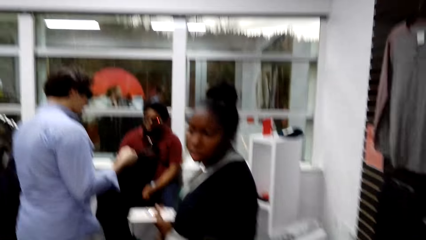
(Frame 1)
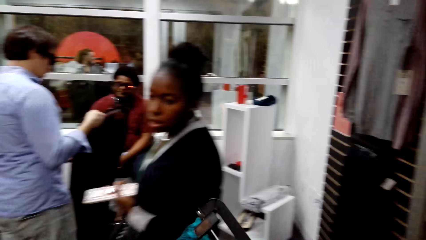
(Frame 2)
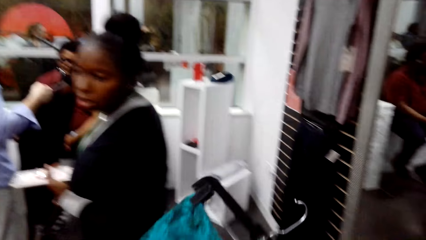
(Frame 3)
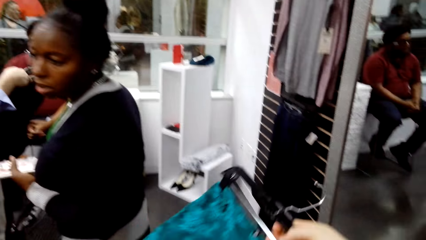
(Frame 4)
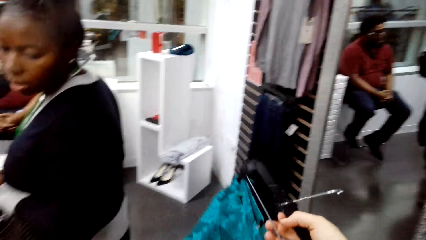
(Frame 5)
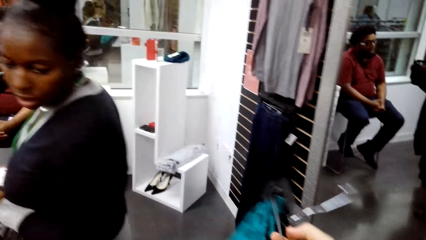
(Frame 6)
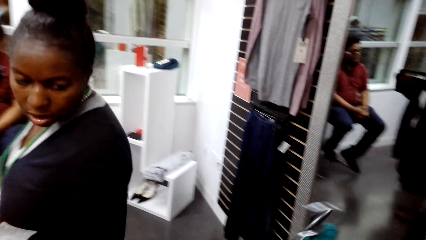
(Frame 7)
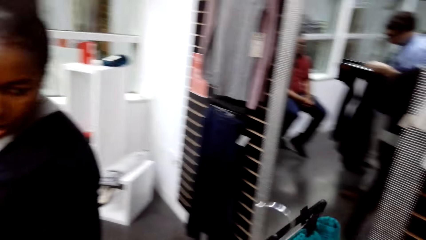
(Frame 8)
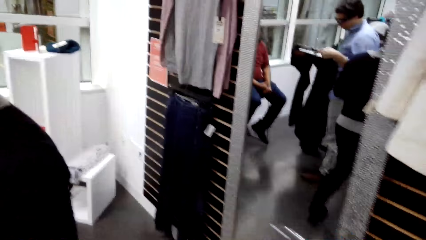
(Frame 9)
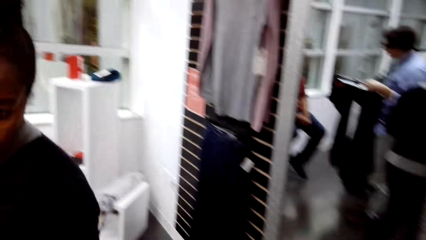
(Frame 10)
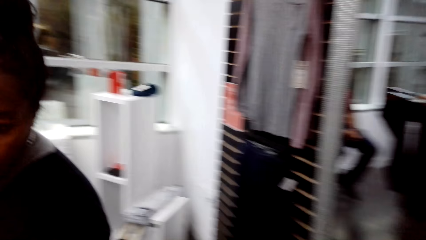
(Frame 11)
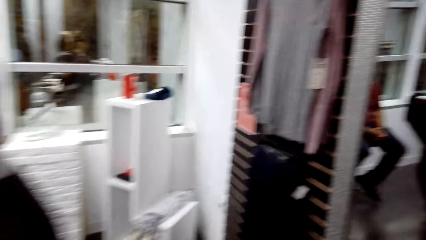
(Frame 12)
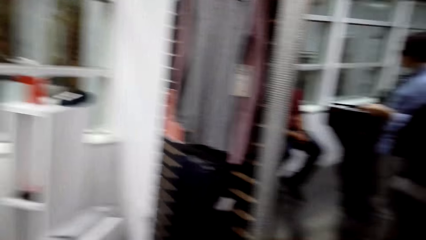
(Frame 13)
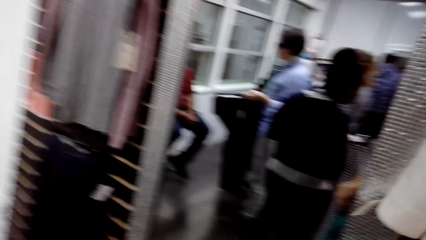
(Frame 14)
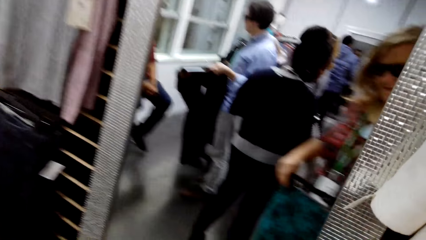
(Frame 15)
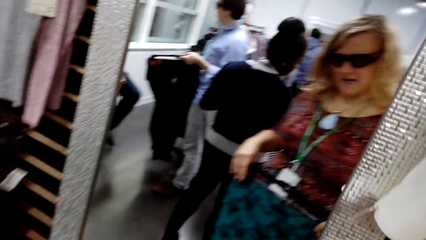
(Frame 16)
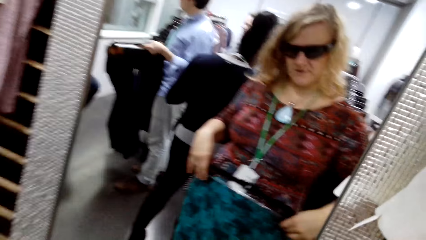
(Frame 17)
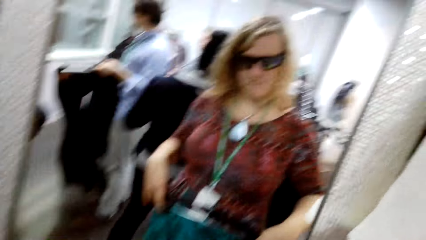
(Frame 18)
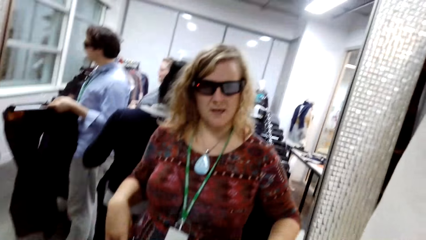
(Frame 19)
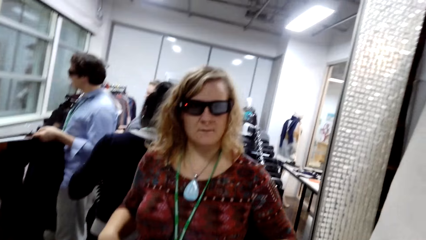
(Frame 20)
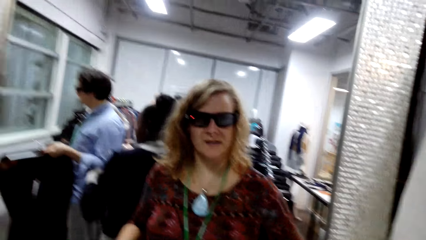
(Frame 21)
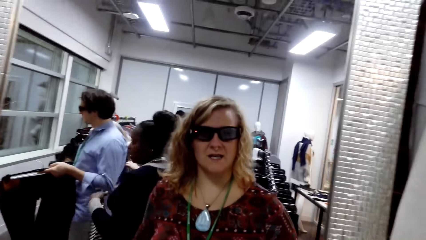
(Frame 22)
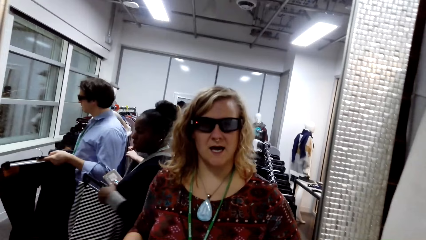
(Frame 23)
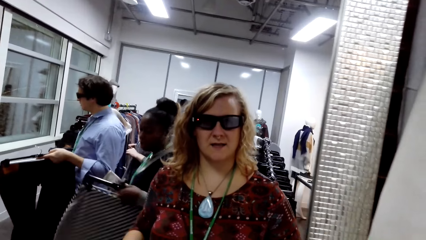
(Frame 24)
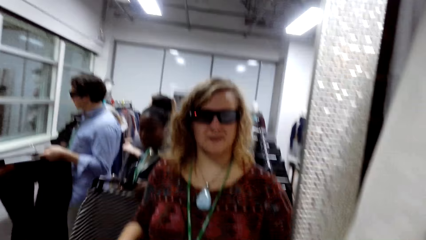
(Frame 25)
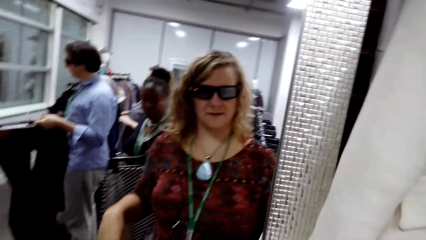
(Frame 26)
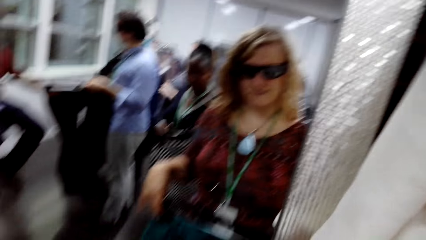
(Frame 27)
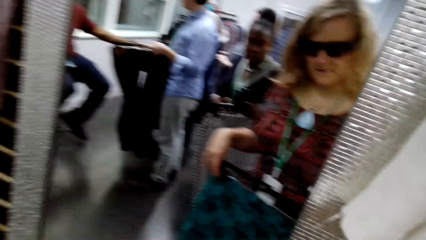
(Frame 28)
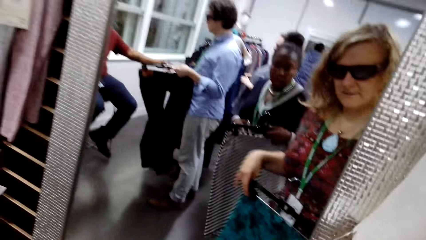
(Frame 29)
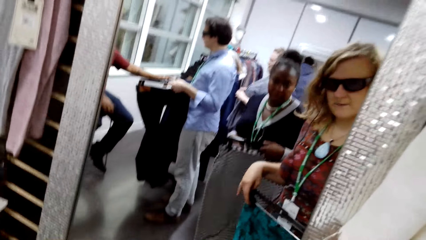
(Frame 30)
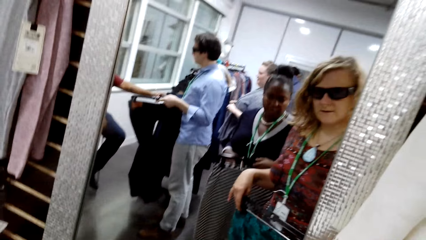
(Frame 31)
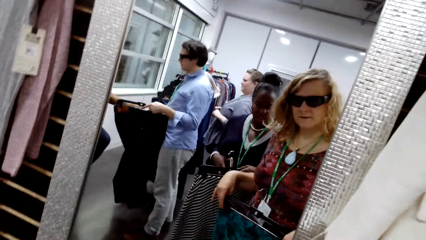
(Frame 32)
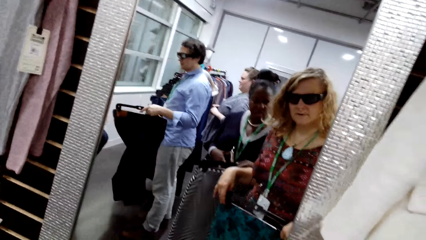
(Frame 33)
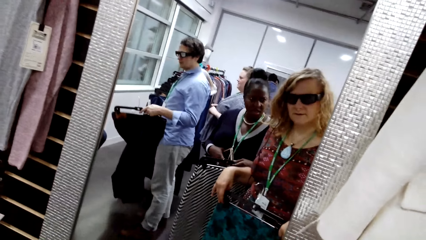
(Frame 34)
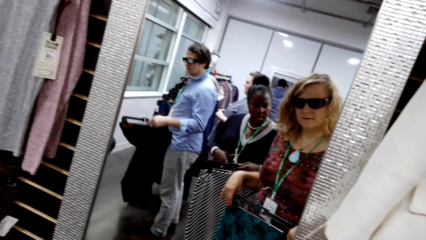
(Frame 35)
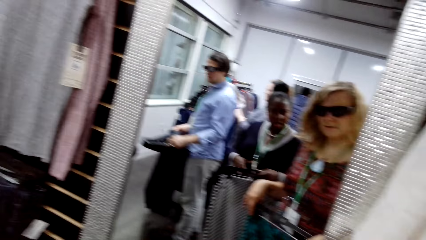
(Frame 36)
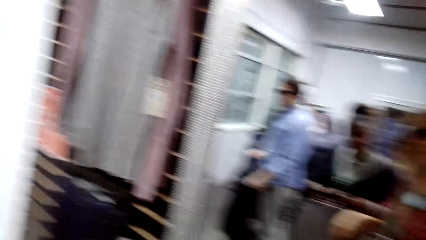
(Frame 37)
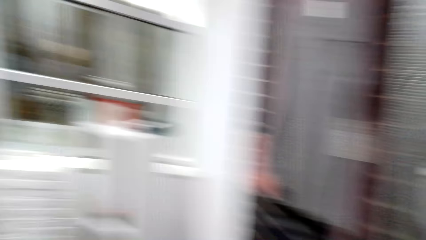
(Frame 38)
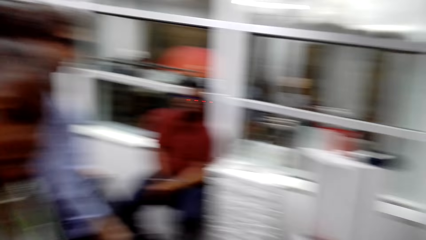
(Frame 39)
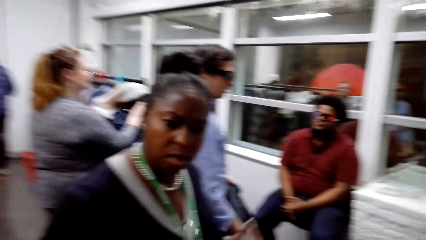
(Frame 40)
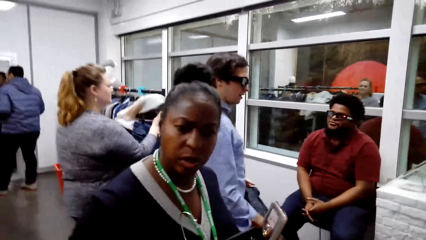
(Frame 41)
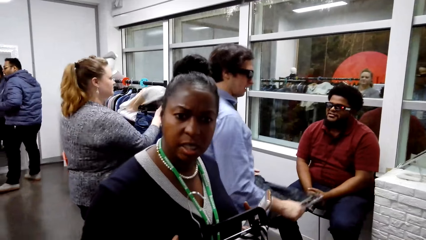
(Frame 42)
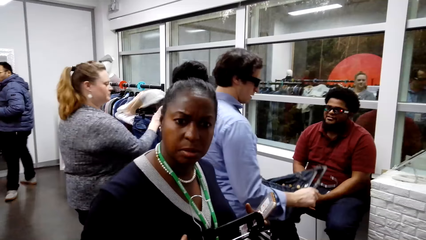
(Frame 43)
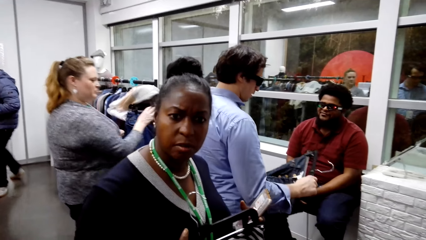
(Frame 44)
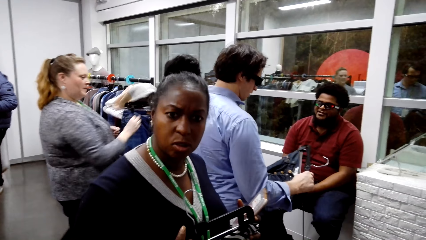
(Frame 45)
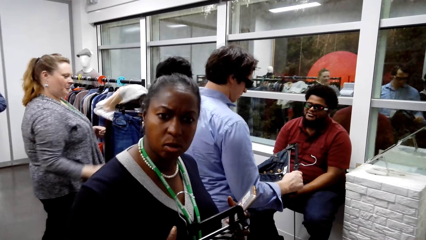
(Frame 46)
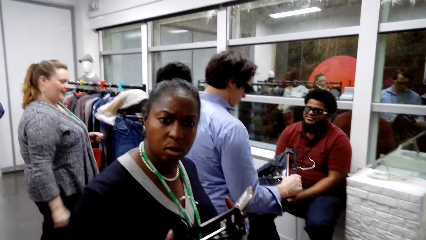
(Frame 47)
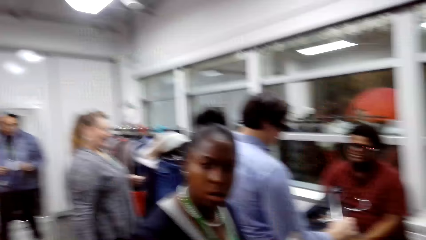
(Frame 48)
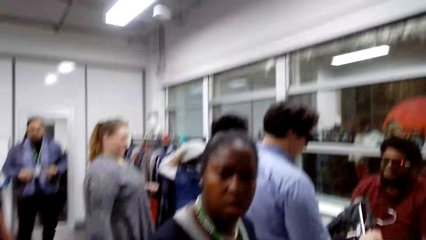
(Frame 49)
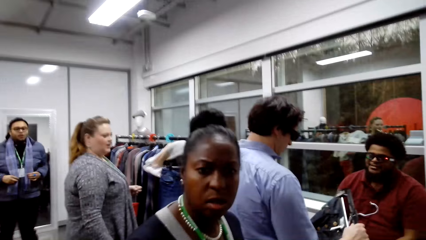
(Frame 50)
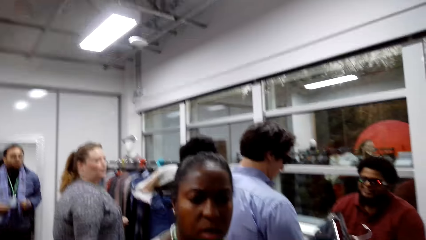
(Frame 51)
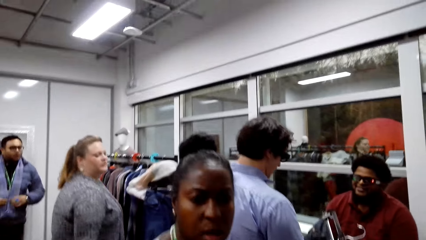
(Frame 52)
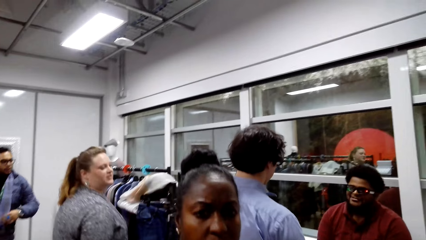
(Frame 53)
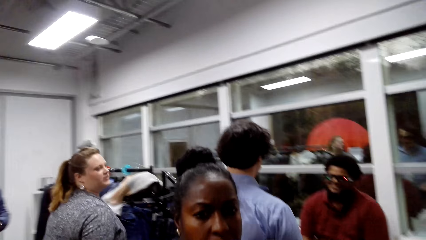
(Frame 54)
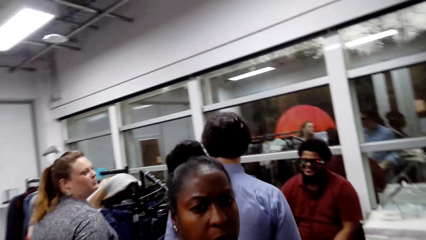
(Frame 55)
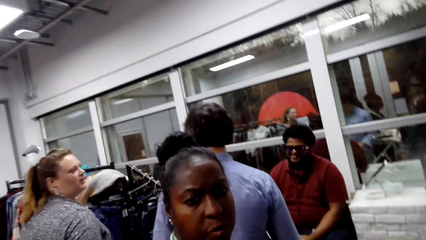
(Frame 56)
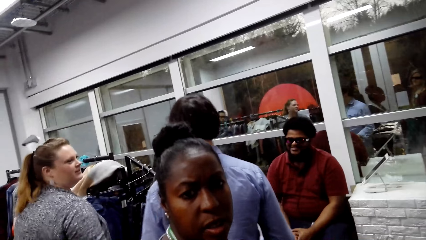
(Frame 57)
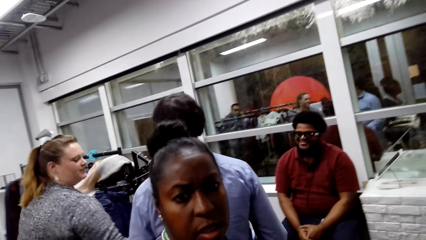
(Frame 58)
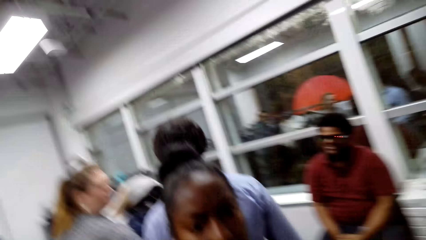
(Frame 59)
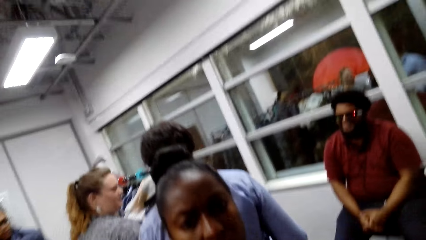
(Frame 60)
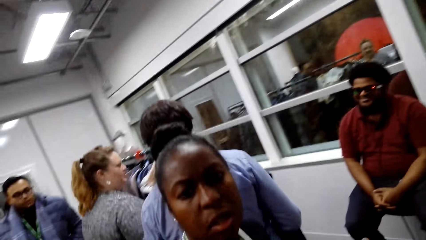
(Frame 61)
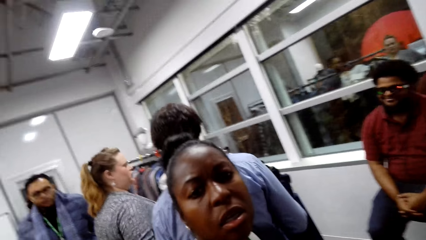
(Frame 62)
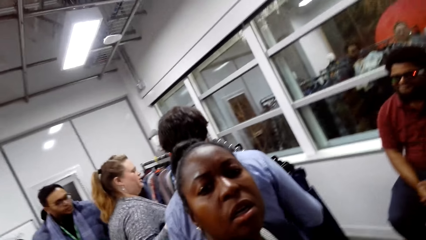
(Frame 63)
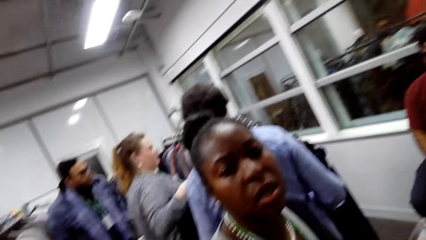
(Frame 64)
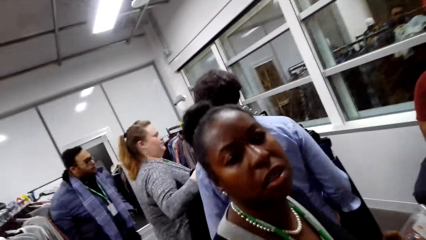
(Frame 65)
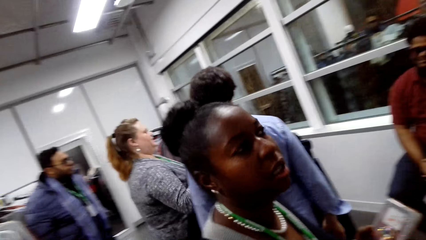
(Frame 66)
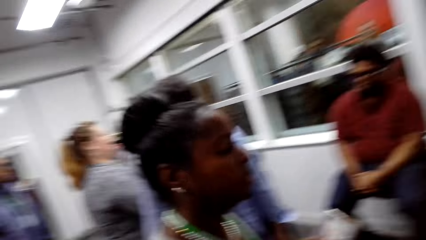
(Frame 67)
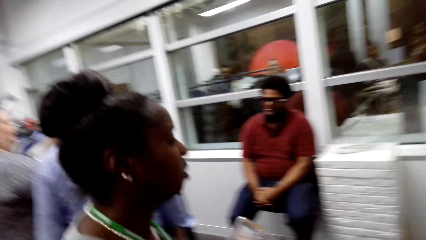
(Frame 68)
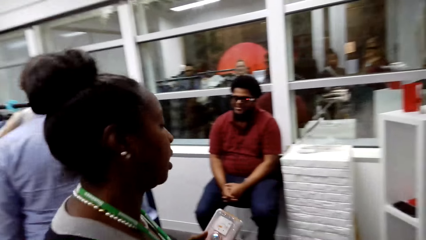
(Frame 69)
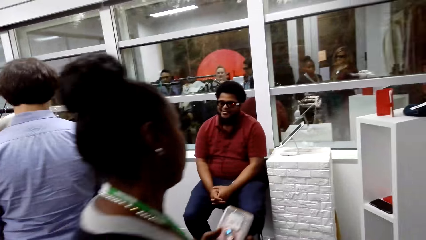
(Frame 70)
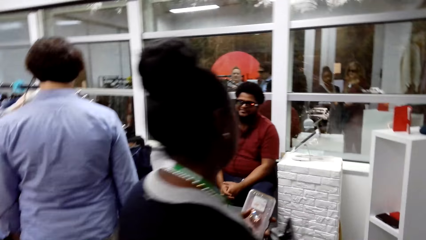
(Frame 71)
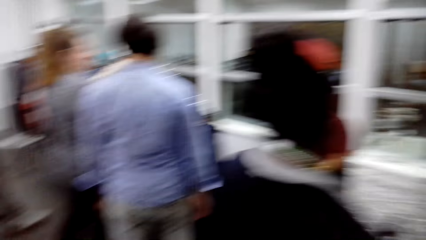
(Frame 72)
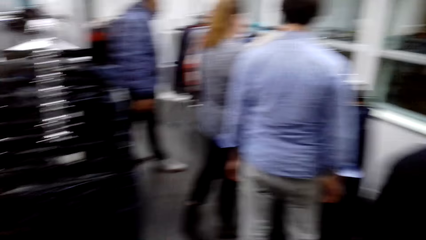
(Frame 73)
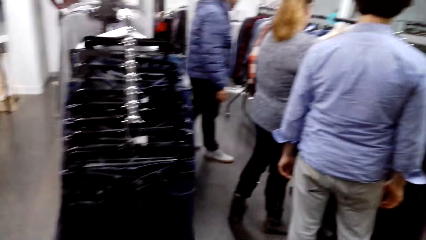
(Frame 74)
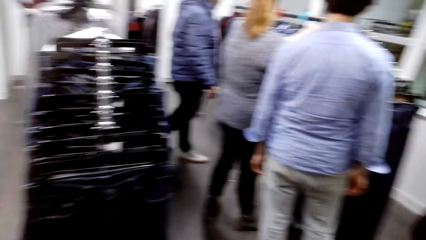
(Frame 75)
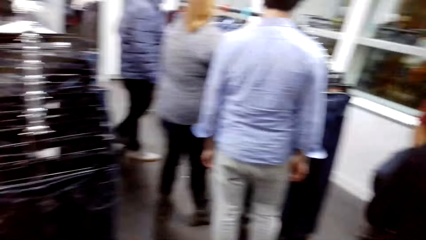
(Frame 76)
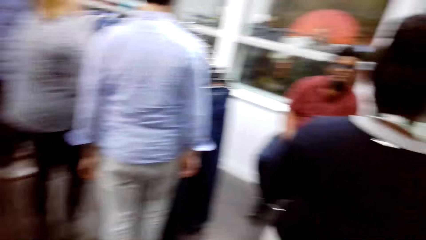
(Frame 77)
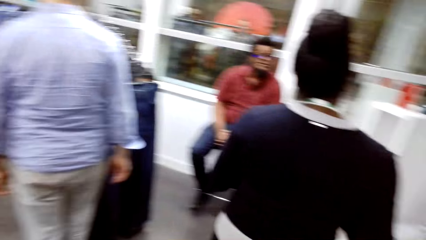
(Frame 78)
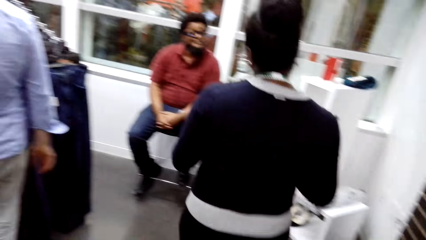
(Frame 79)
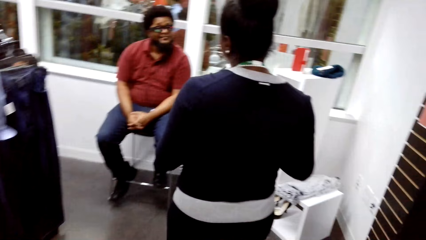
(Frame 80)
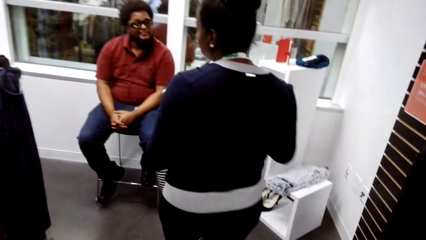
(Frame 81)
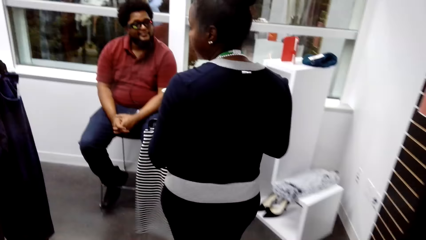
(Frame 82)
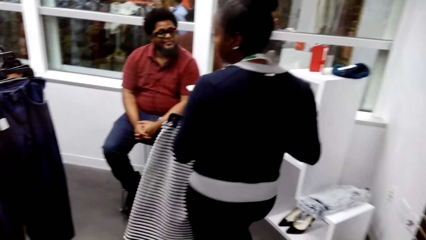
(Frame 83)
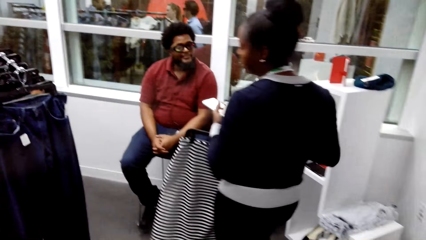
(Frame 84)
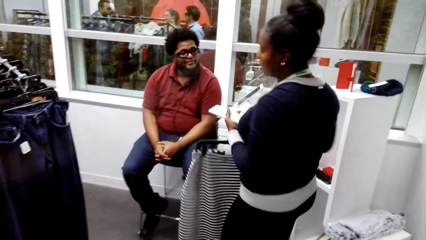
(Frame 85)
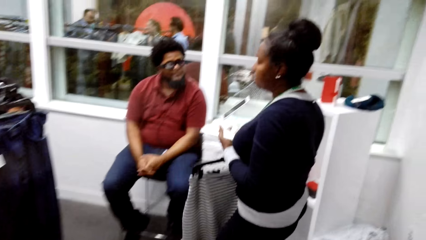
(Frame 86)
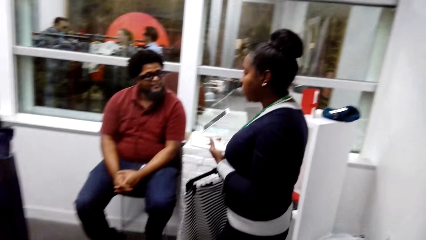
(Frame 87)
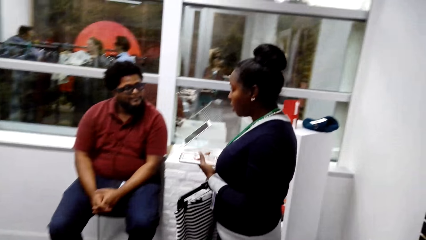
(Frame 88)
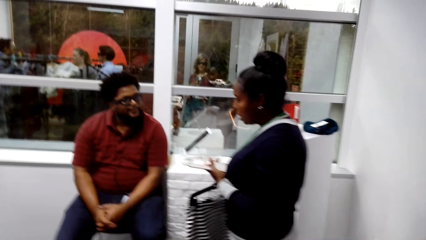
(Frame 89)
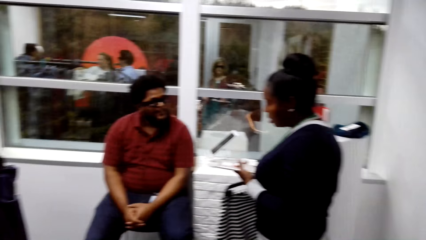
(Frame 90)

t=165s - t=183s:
A woman stands in the store and holds the cell phone. The camera wearer looks at herself in the mirror. She dialogues with the woman. The woman walks in the room.
